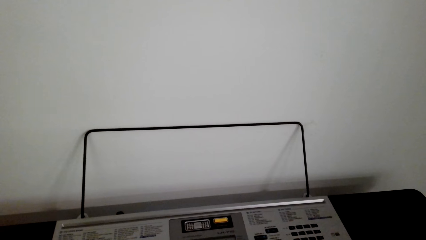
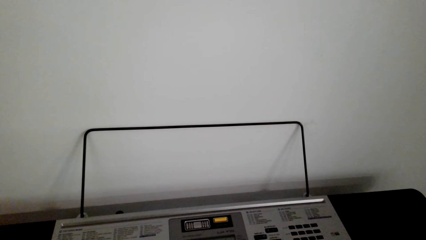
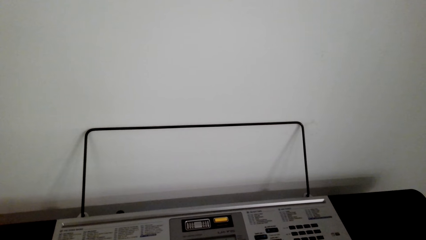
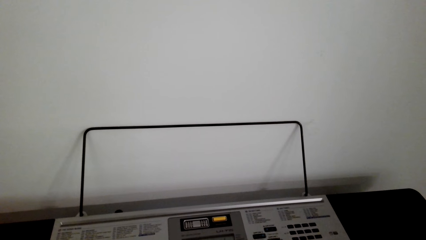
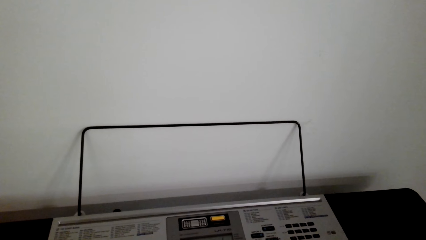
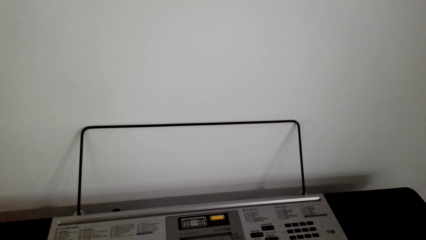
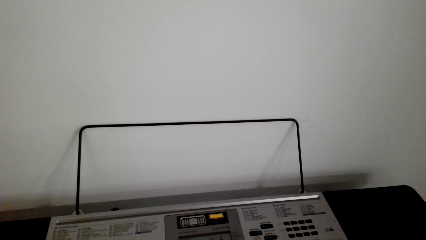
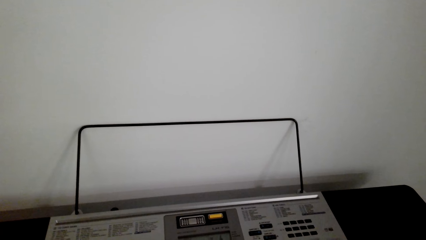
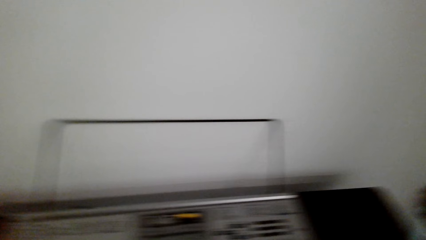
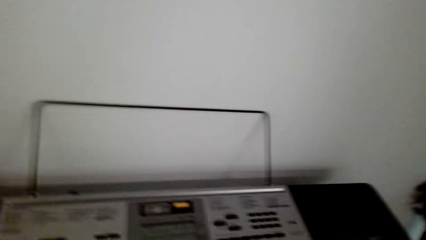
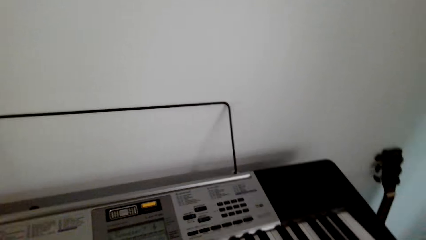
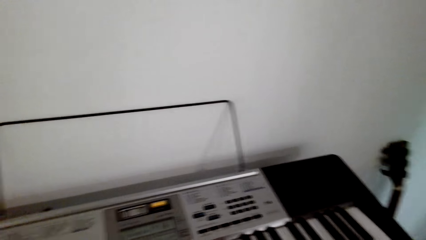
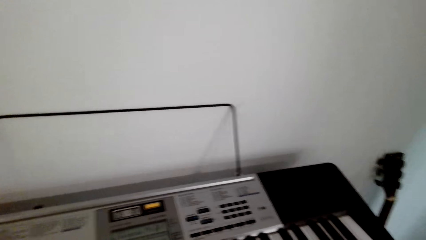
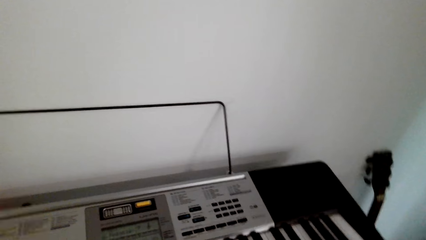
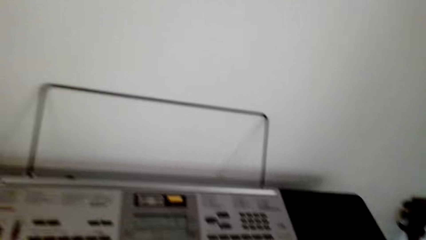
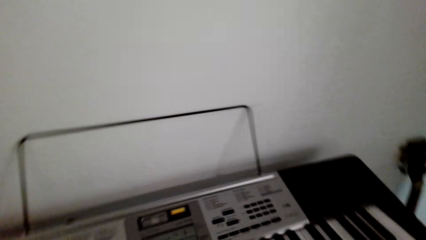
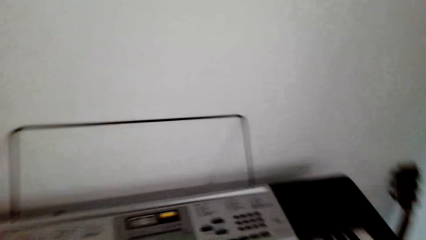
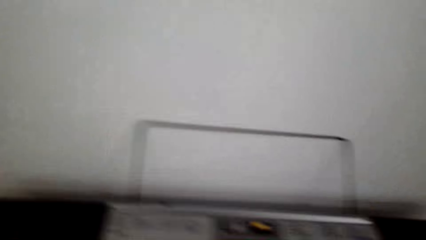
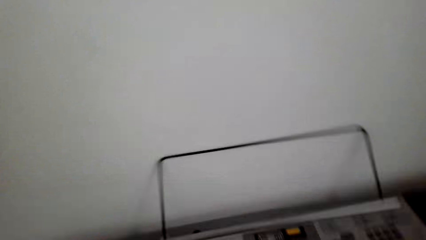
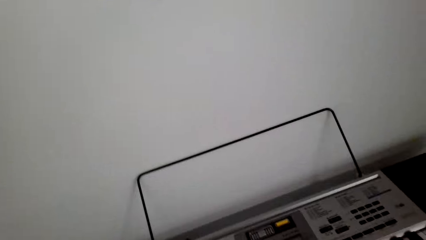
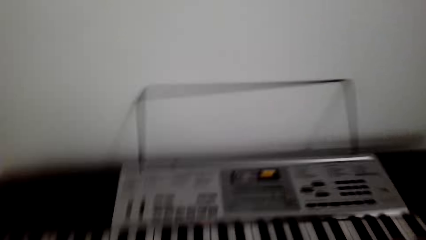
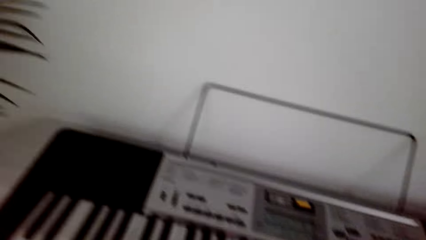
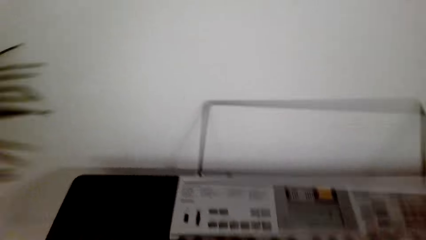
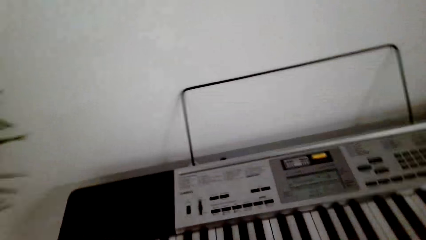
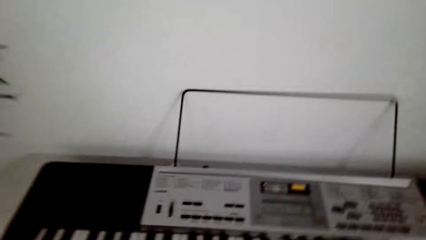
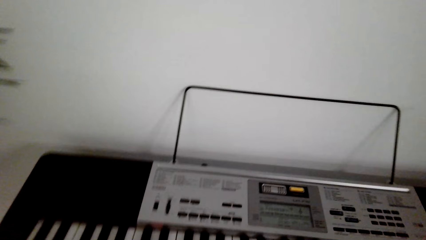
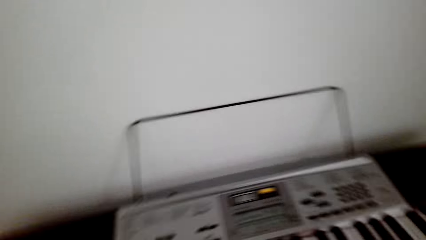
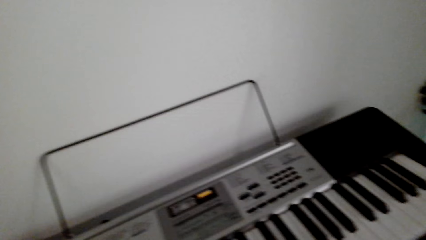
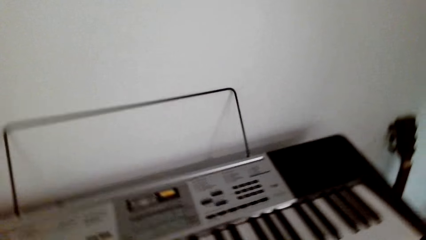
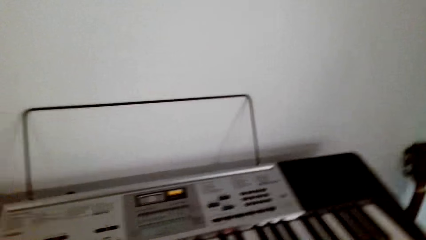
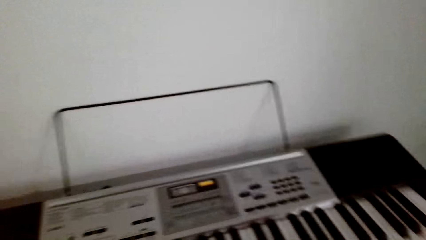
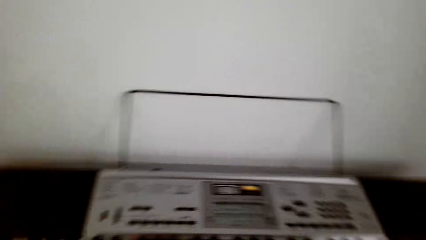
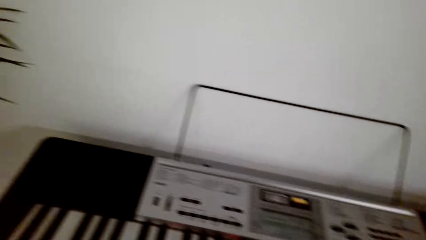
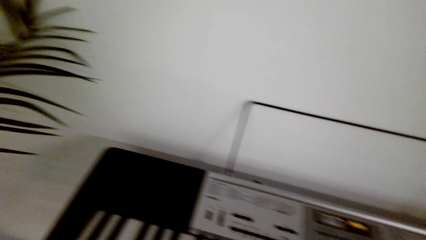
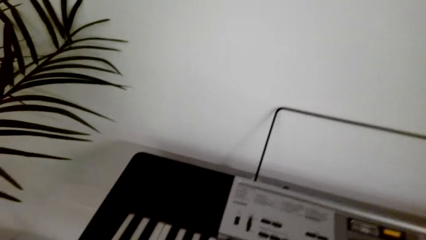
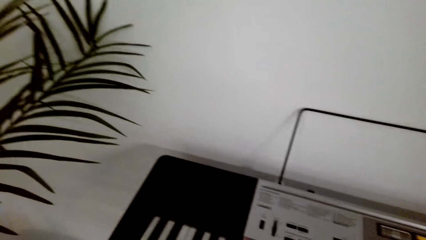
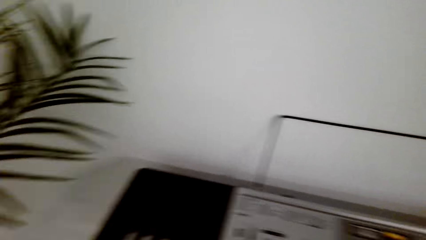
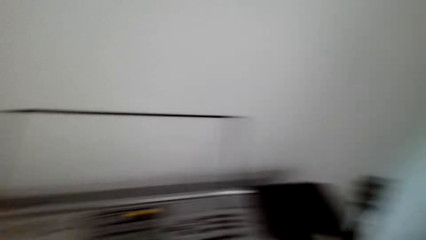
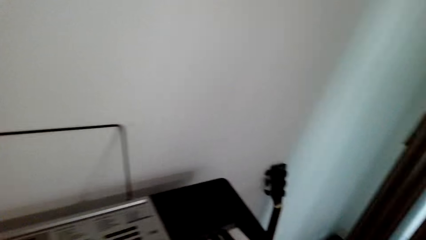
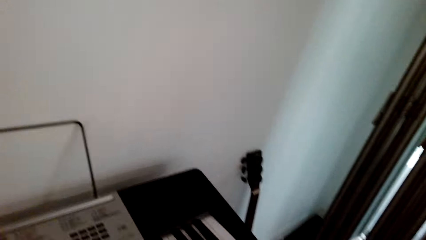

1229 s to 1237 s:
The camera wearer plays the piano.

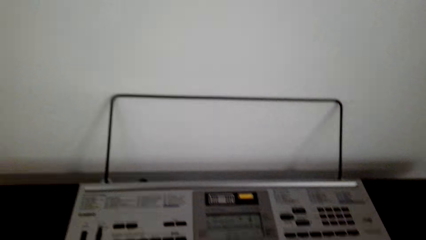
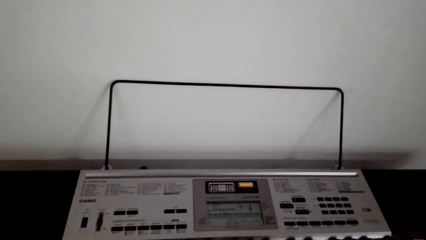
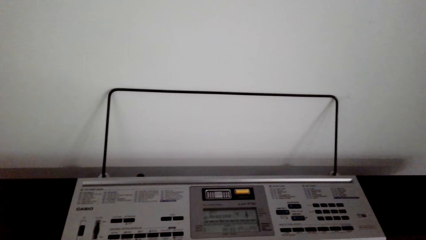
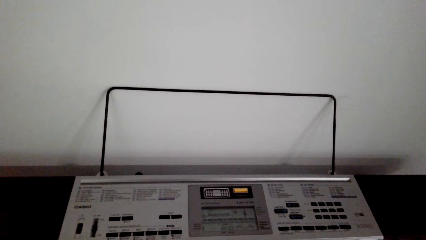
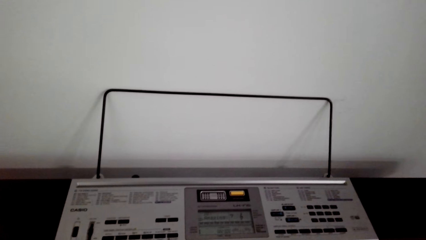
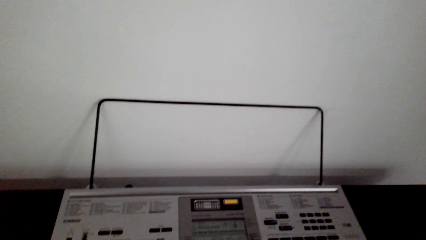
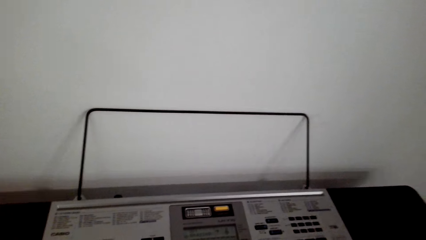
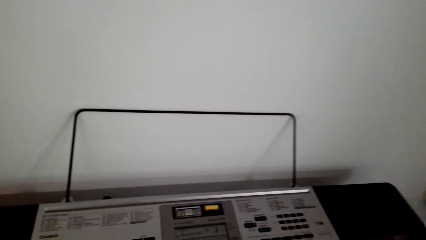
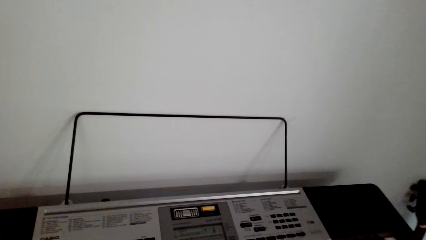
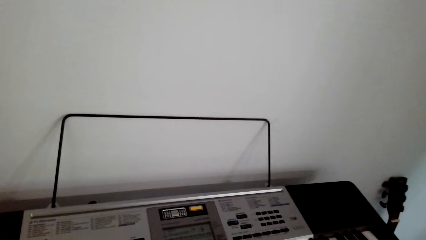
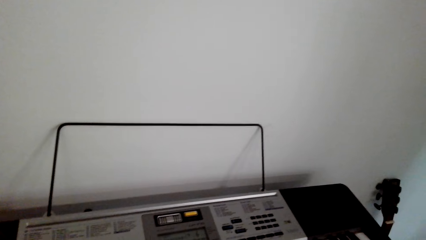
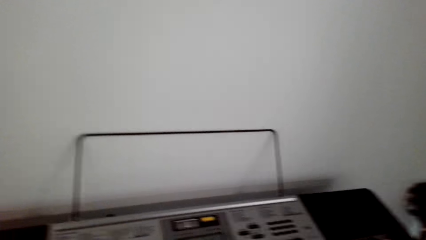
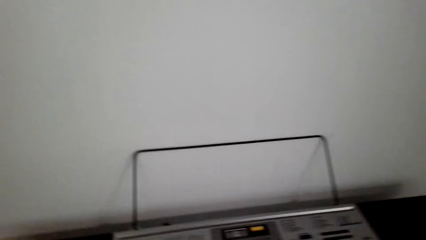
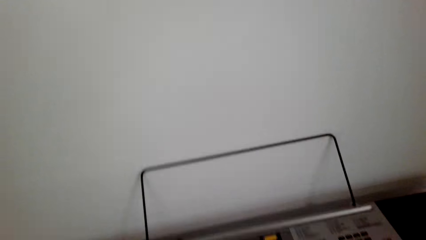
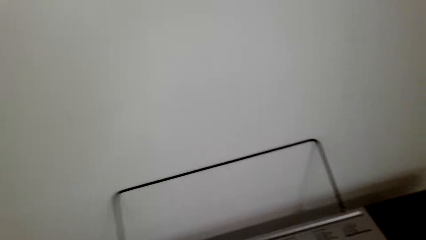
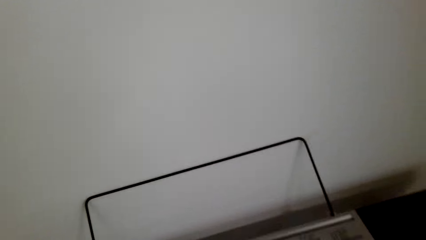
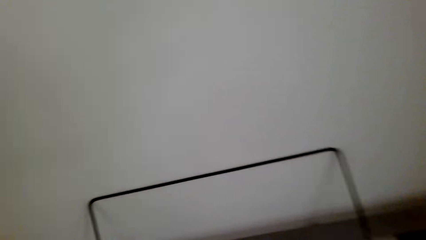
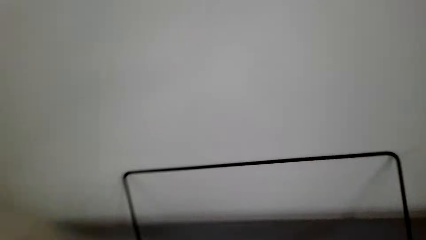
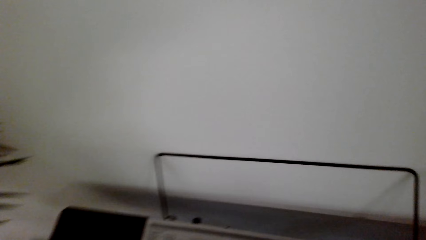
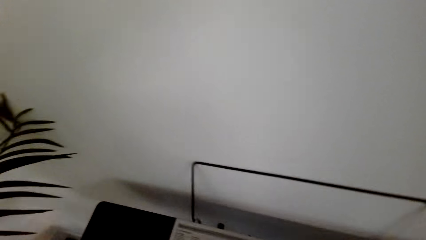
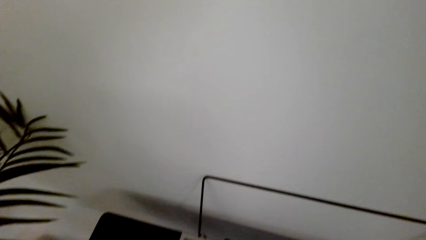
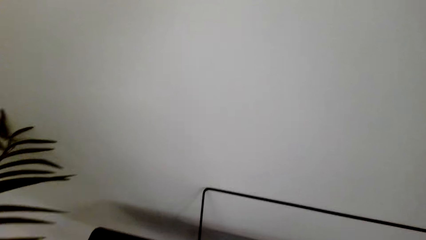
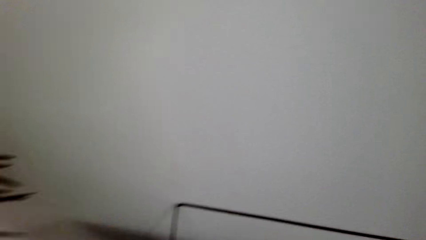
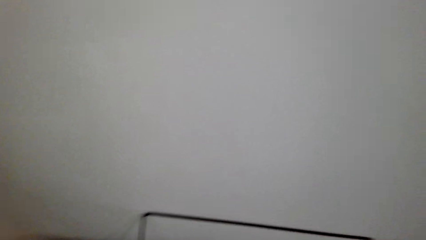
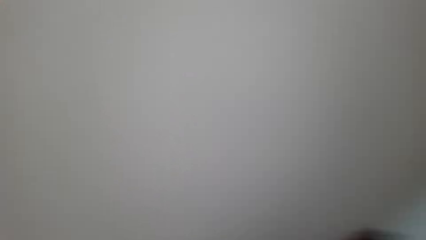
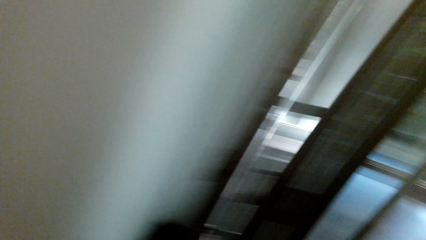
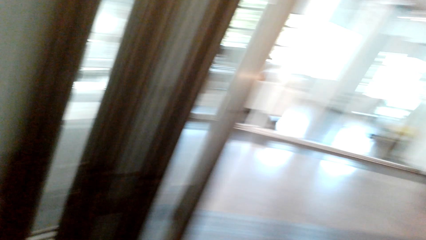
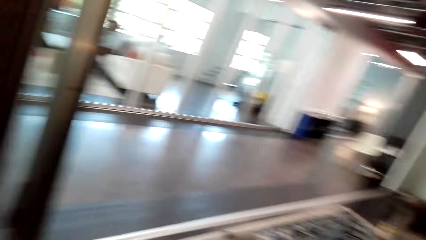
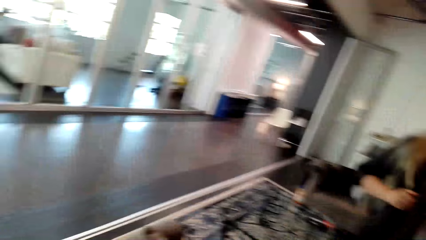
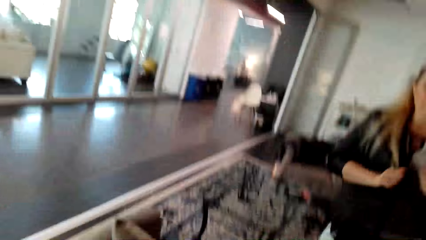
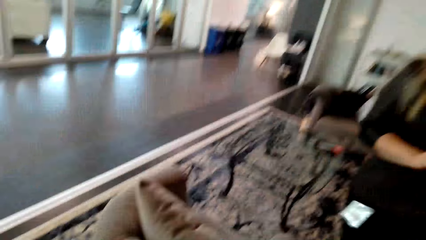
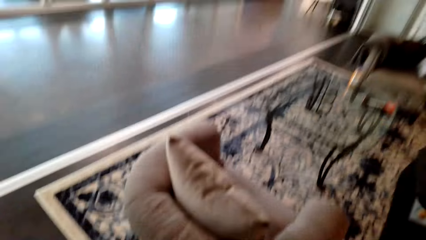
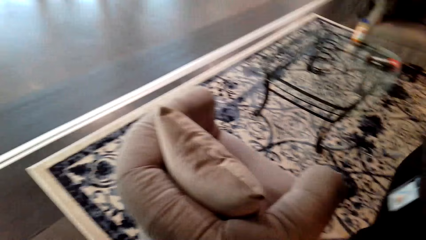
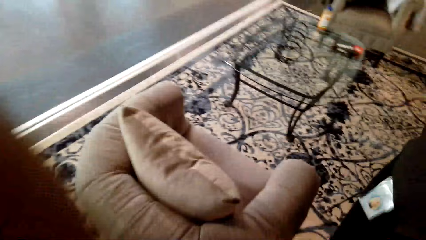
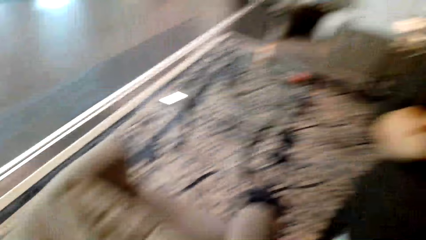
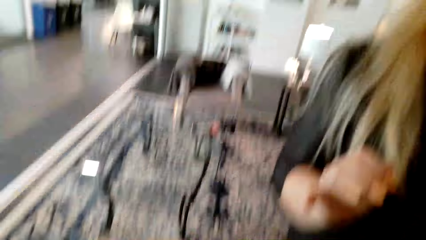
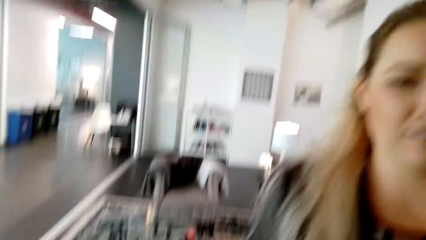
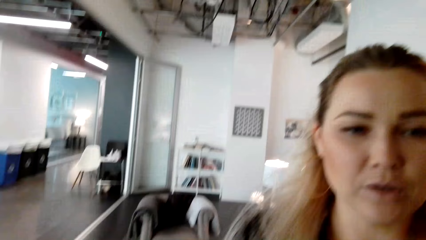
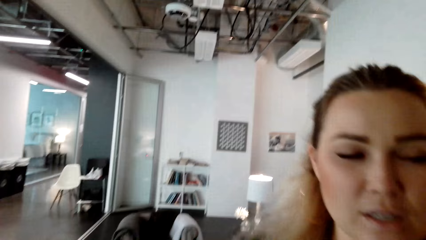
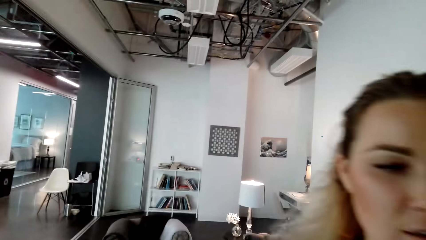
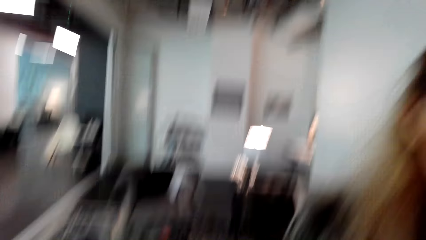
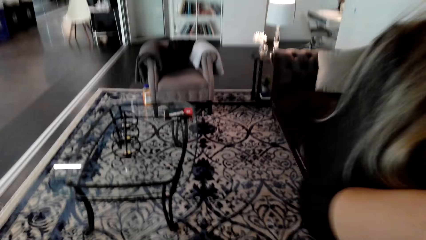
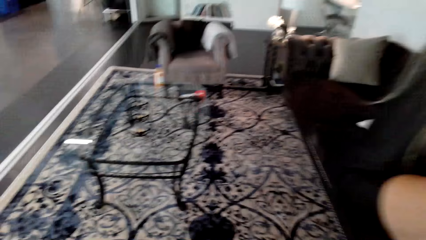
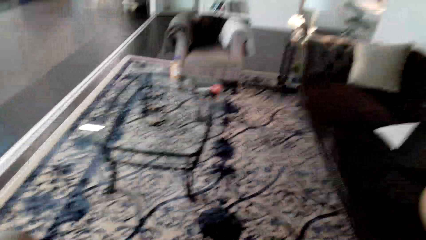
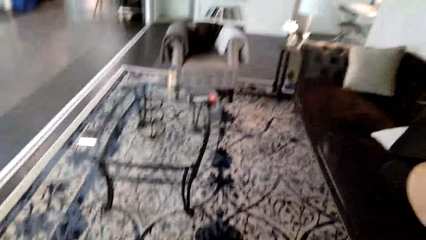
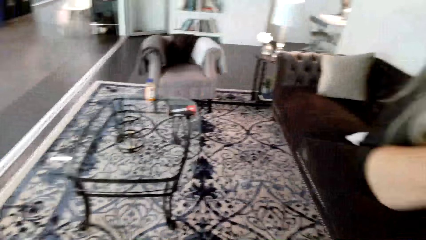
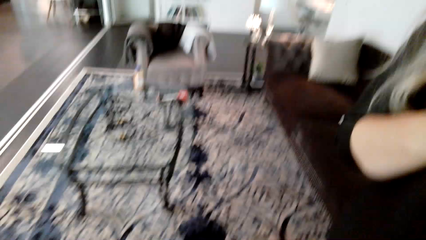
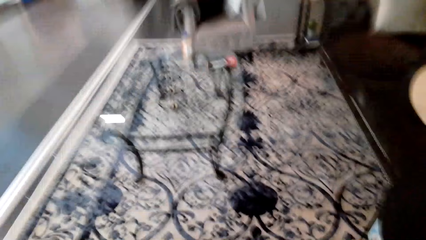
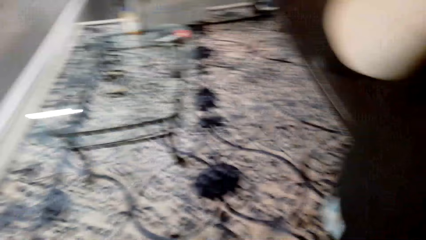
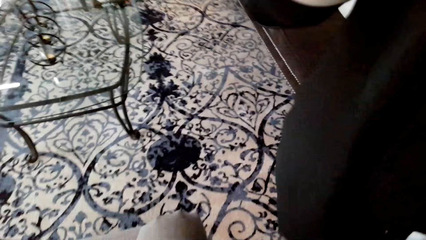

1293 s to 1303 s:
The camera wearer dialogues with a lady. They turn around. The lady walks towards the camera wearer. The lady interacts with the camera wearer. The camera wearer gives the camera to the lady.
